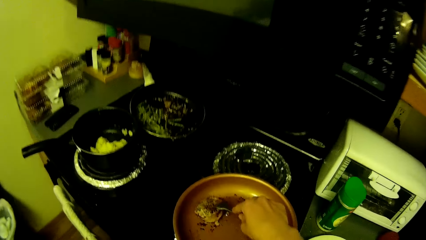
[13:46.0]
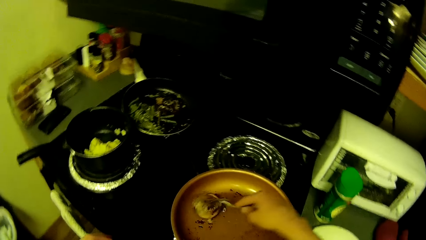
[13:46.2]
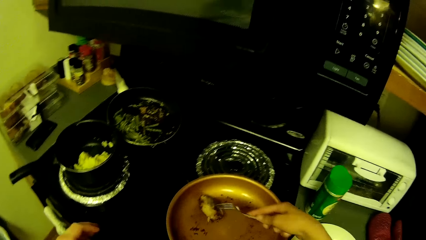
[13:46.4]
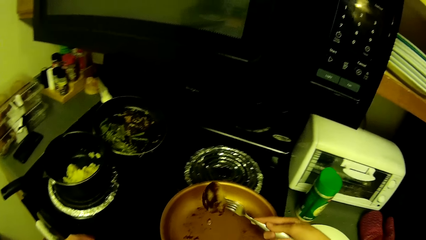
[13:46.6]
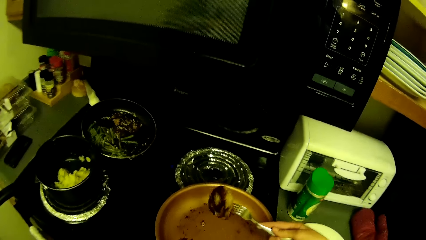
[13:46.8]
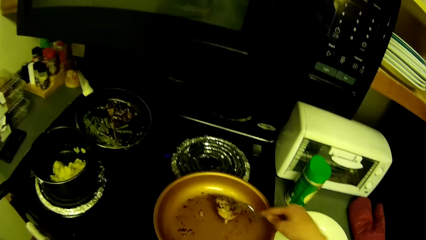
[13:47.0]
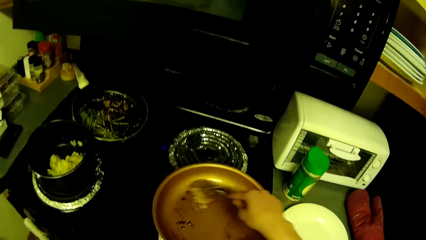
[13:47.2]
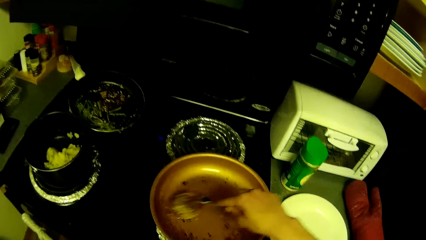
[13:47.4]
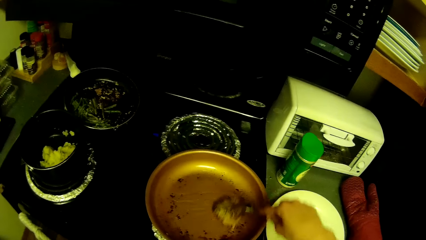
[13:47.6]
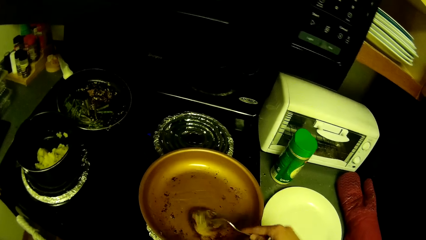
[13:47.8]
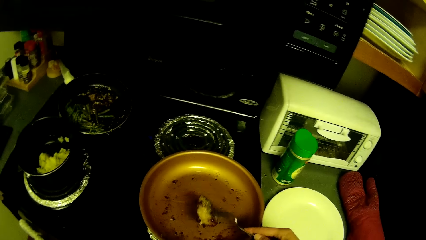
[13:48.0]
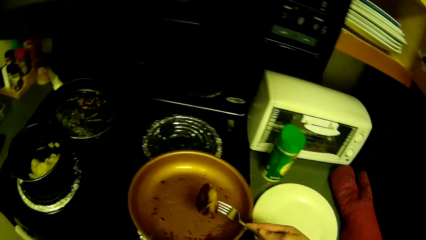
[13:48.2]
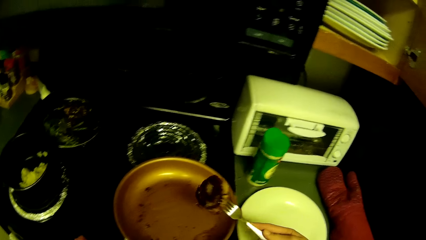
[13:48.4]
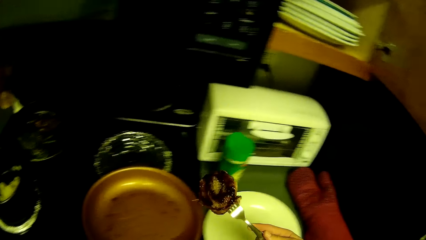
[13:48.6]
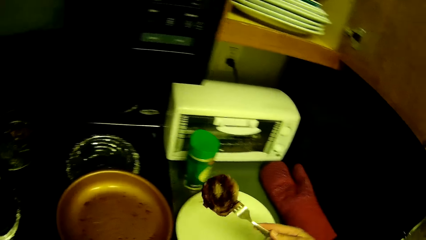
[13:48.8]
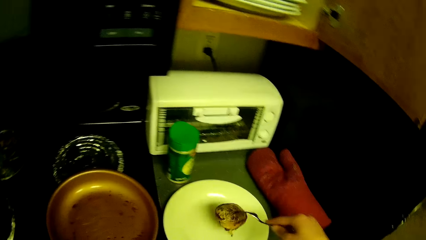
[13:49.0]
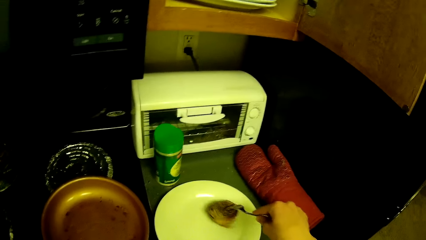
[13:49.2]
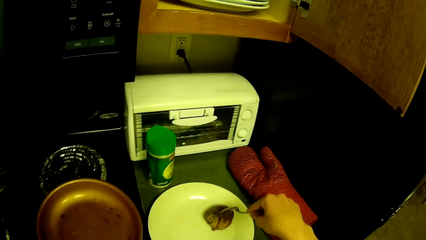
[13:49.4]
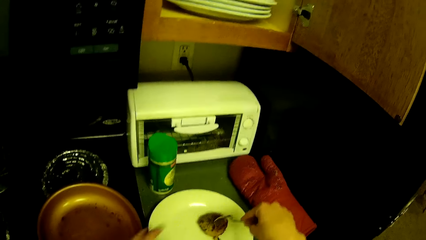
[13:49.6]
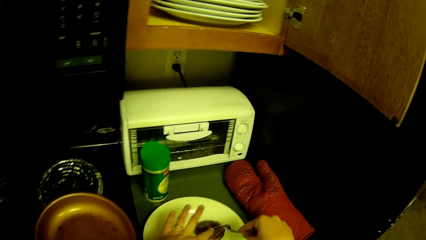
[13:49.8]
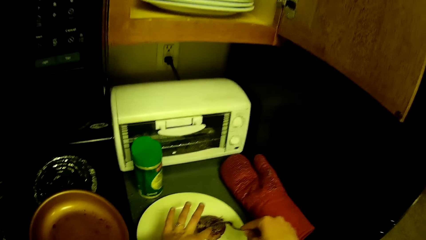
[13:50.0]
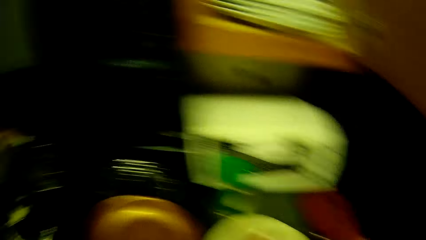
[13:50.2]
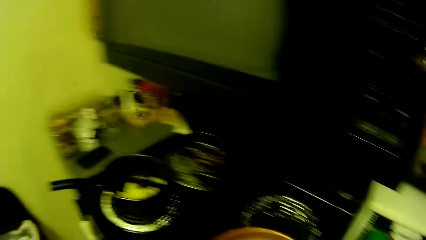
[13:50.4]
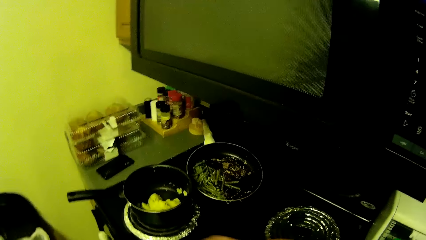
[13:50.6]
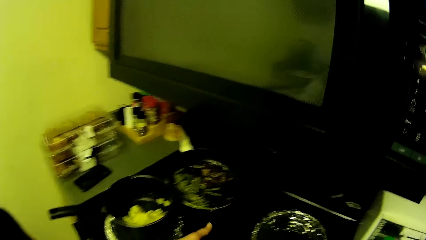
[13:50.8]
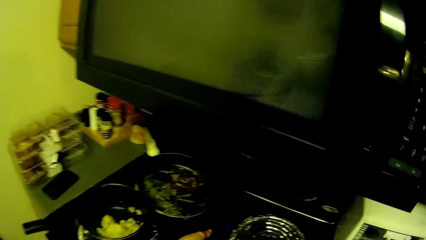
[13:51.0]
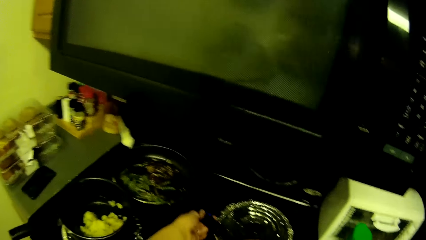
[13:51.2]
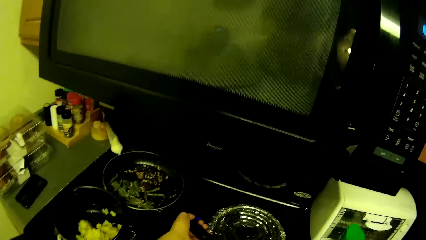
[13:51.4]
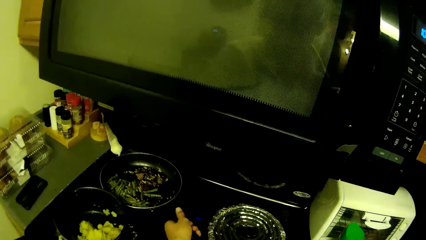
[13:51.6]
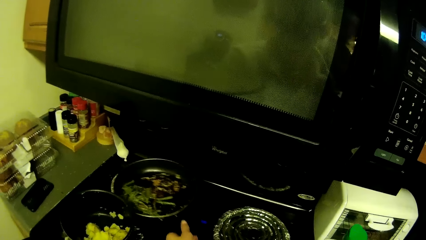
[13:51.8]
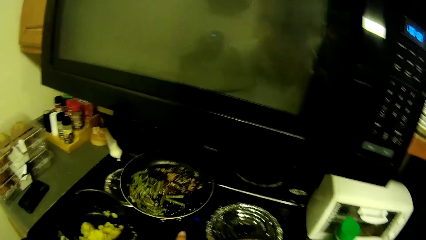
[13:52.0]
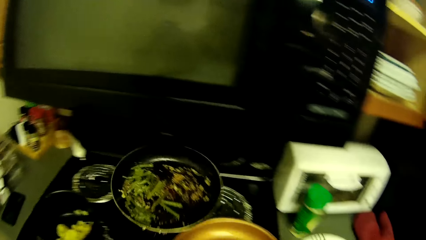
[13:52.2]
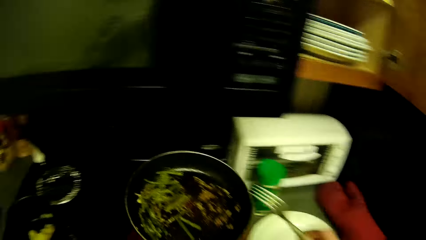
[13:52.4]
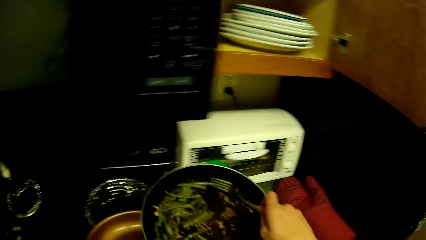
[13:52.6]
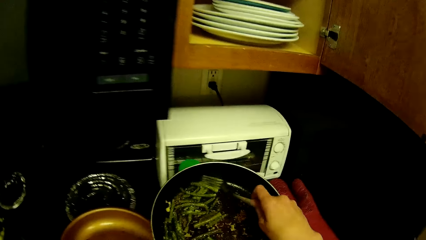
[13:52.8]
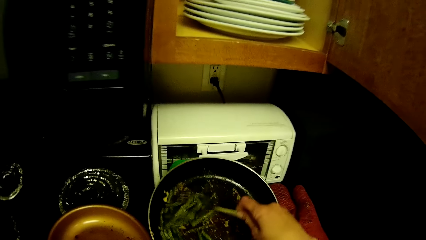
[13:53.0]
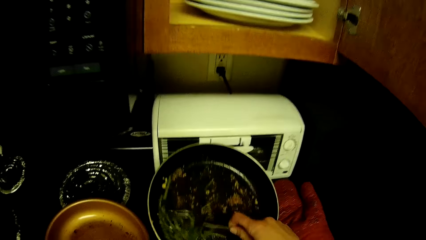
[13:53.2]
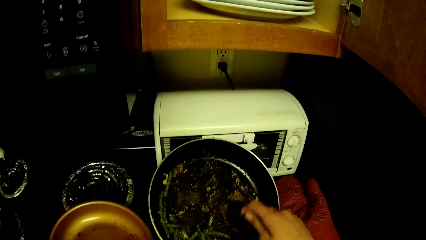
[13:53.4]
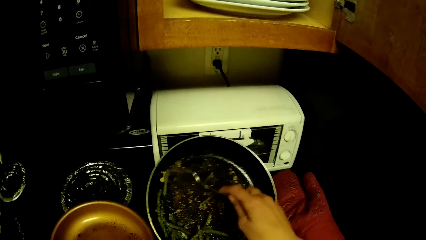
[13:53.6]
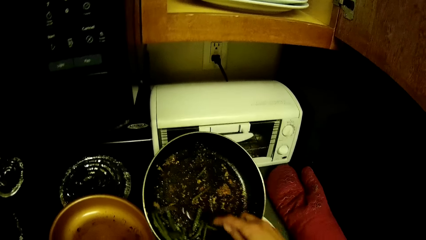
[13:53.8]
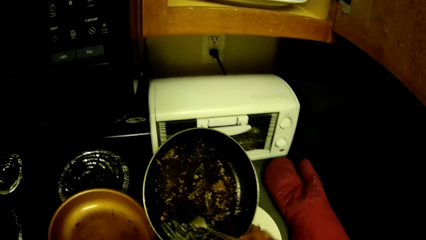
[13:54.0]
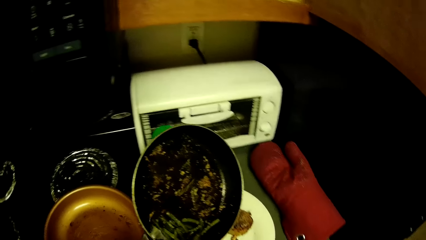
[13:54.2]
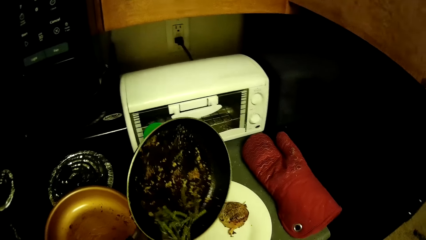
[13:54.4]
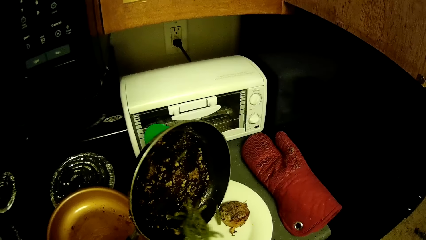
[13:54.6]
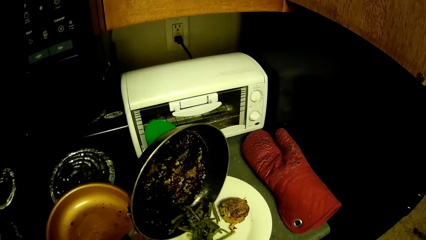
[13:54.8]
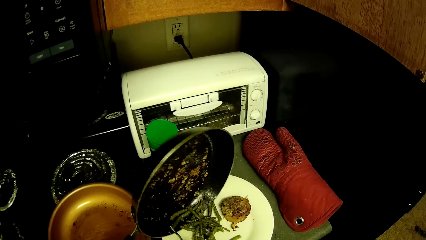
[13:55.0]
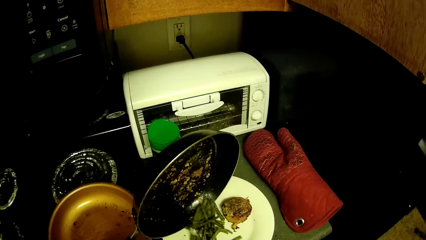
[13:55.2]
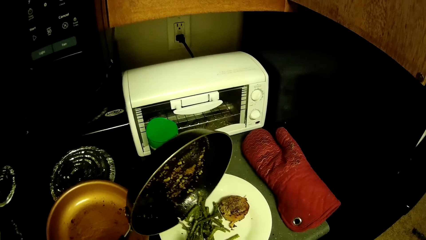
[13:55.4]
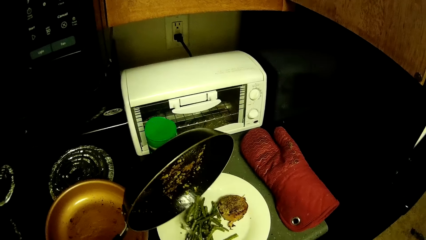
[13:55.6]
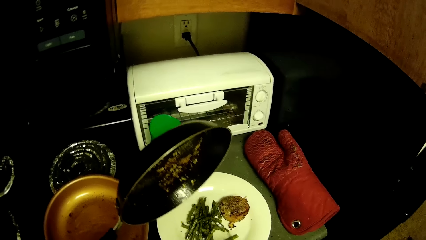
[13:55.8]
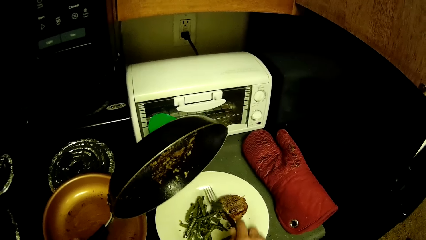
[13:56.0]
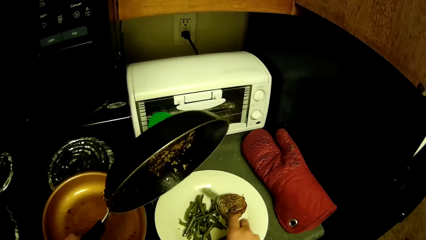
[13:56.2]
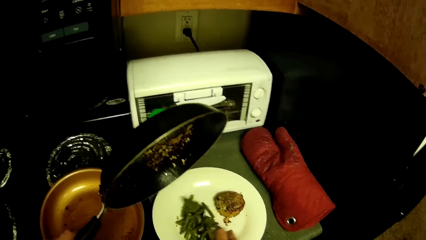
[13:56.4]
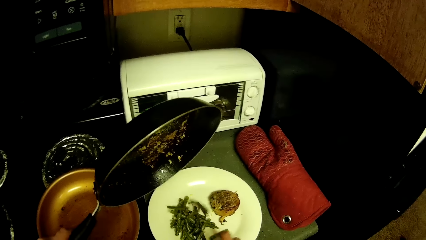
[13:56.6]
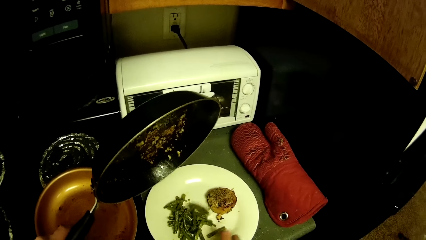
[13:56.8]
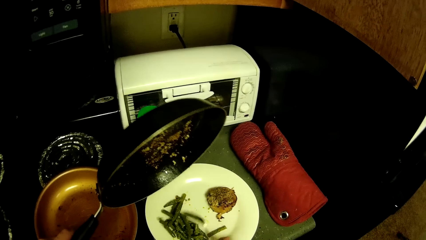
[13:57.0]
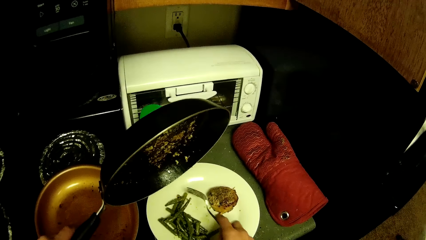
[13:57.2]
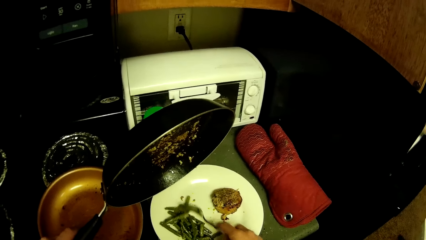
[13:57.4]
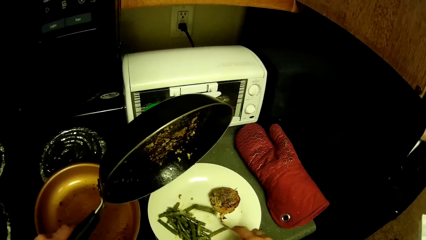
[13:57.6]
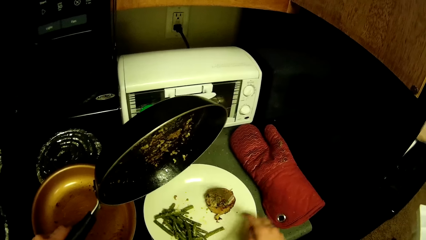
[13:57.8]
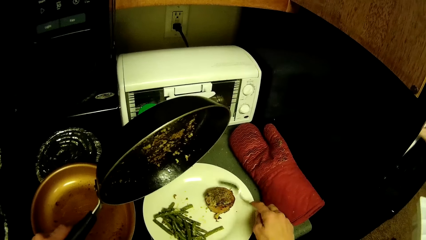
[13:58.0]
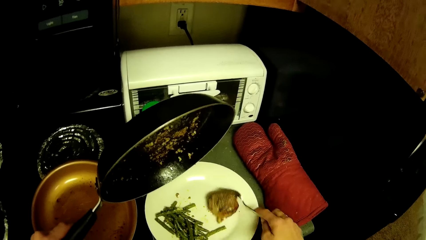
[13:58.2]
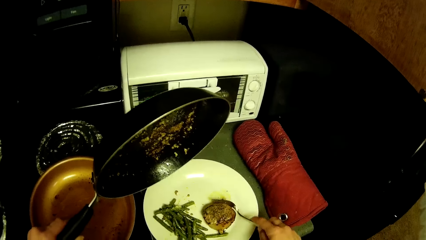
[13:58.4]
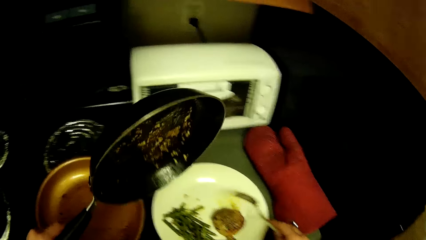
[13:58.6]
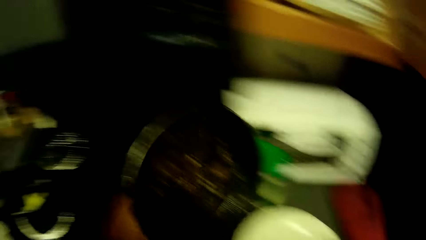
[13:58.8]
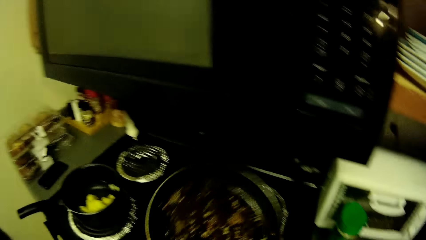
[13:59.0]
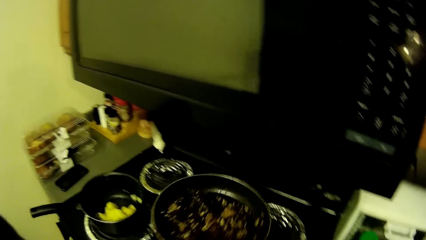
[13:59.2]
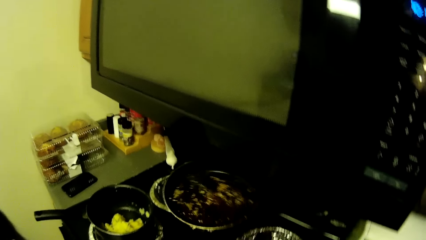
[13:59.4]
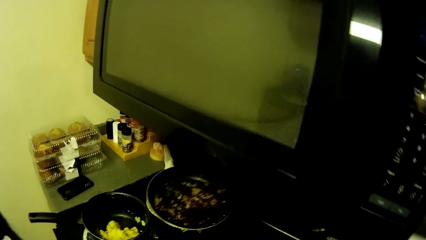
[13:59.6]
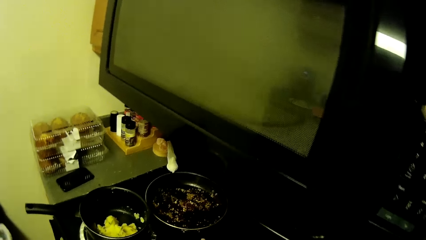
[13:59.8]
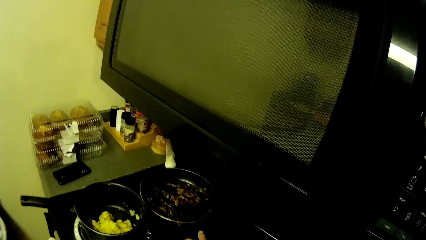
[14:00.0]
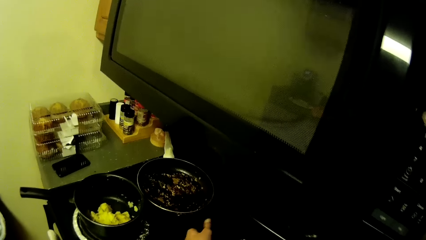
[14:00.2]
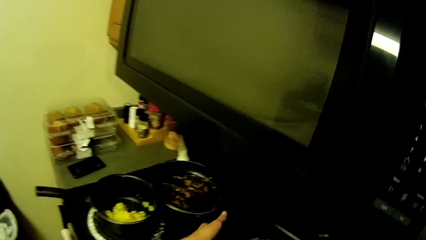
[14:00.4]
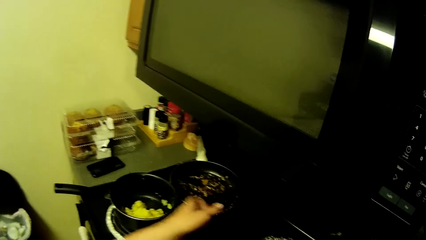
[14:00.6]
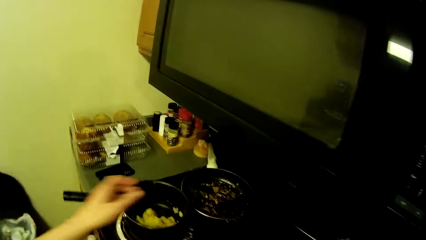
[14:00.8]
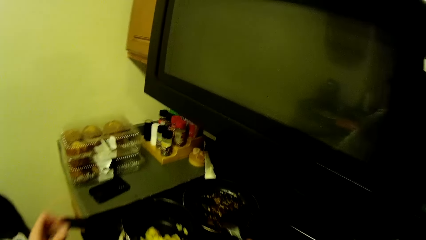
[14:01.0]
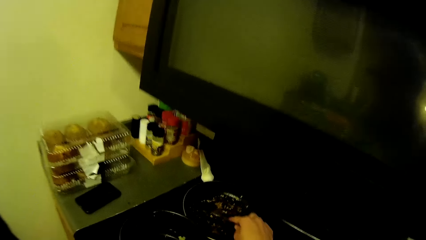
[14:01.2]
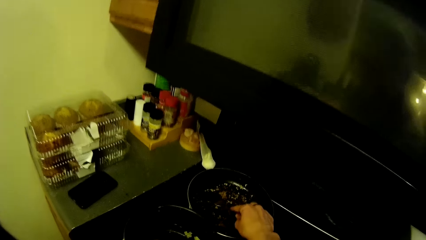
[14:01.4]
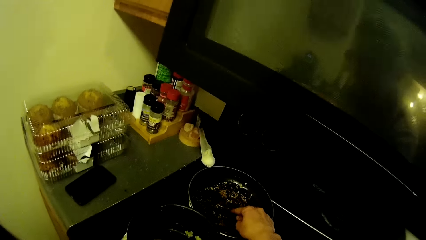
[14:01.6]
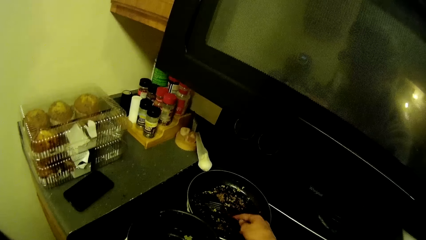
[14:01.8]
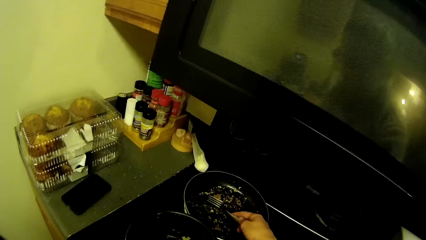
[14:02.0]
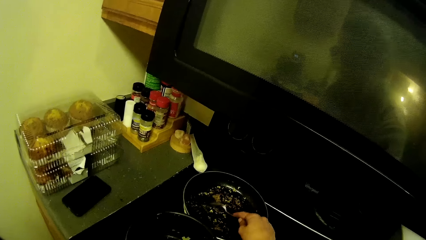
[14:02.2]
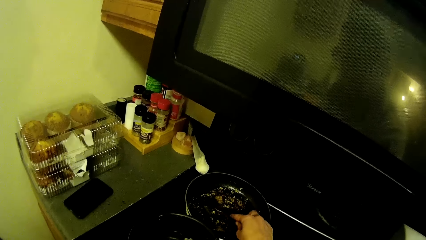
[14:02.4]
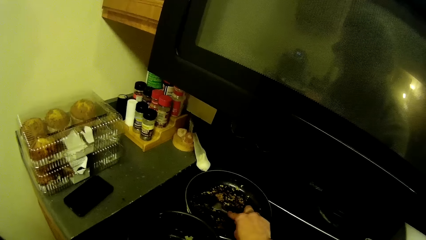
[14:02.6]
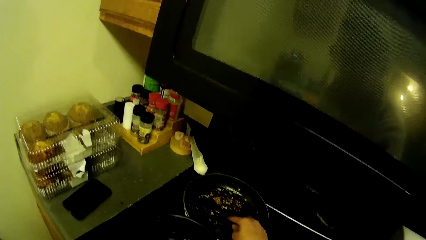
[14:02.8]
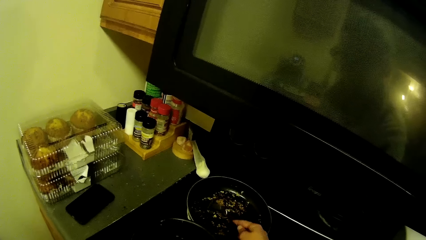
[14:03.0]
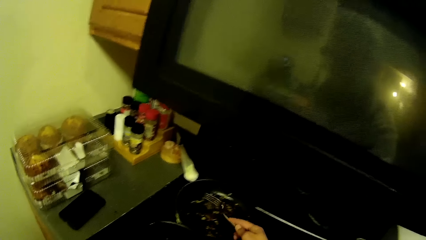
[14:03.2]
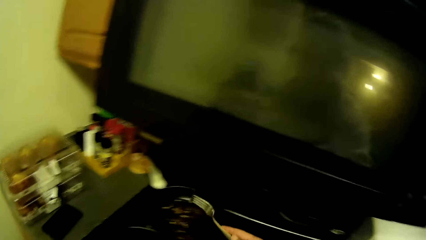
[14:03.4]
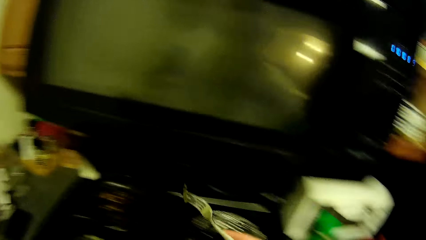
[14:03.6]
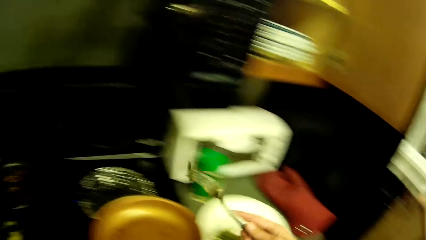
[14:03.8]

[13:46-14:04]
The camera wearer picks up a bun from a pan with the fork. She moves something on the pan and rubs the bun in the pan. She lifts something. She puts something on the plate. She shakes the fork. She holds something with the other hand. She pushes the bun on the plate with her finger. She turns the other side. She picks up a frying pan from a cooker with her left hand. She pours celery sticks or green beans from the pan onto the plate. She moves a green bean with the fork. She moves the celery sticks with the fork. She moves the bun with the fork. She moves the pan. She puts the pan on the cooker. She moves a hand. She picks up a celery stick from the pan with the fork.
